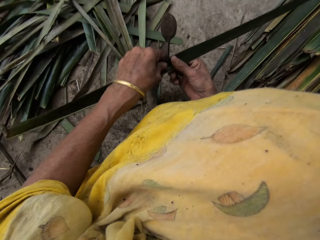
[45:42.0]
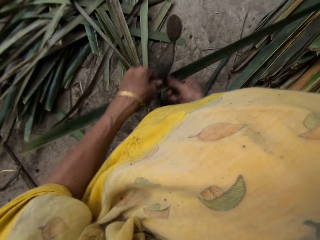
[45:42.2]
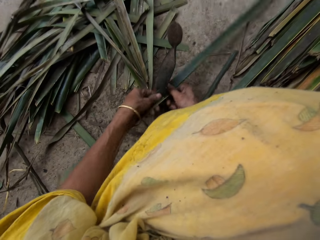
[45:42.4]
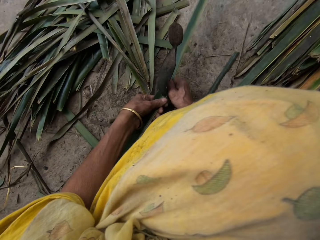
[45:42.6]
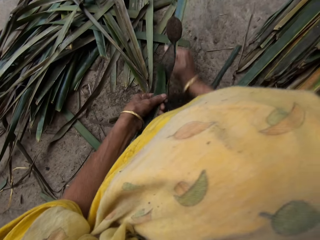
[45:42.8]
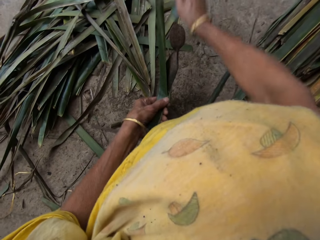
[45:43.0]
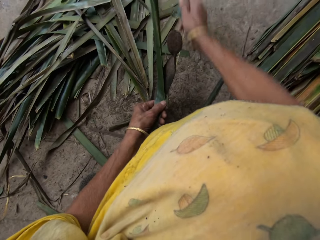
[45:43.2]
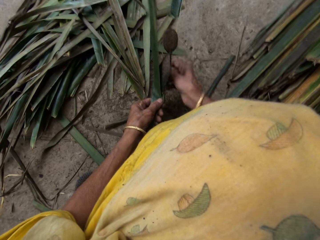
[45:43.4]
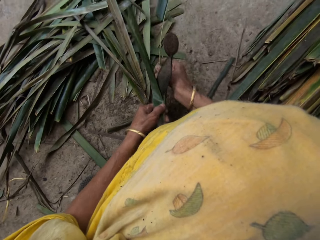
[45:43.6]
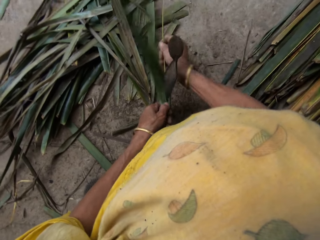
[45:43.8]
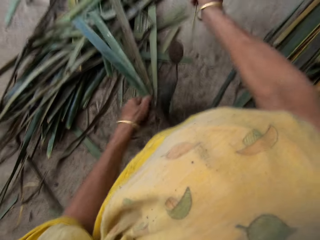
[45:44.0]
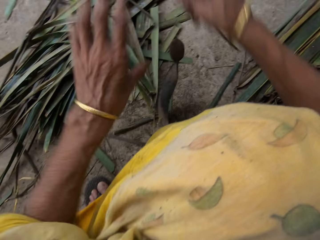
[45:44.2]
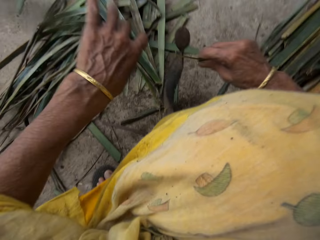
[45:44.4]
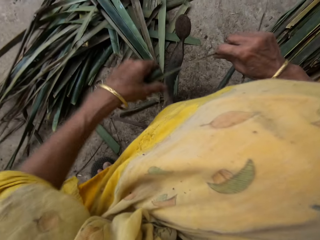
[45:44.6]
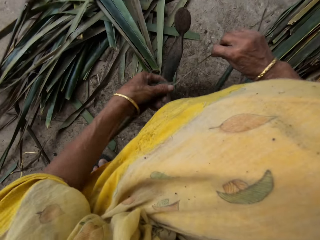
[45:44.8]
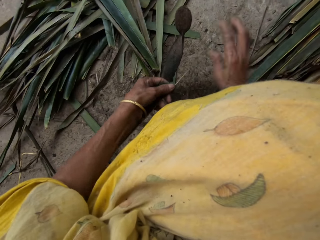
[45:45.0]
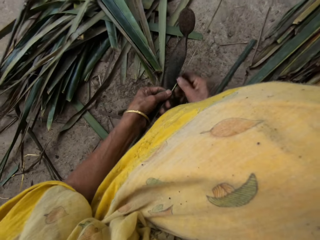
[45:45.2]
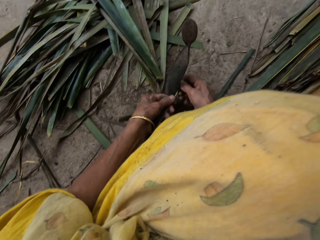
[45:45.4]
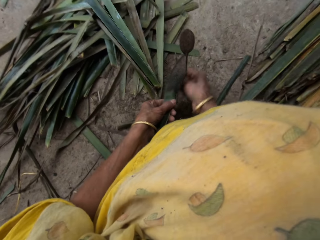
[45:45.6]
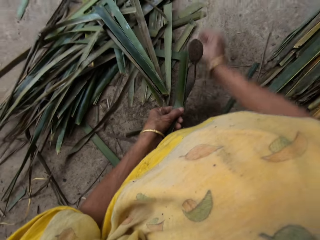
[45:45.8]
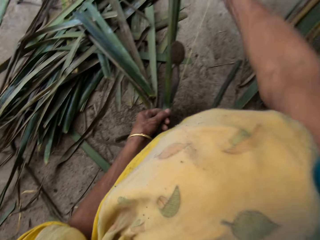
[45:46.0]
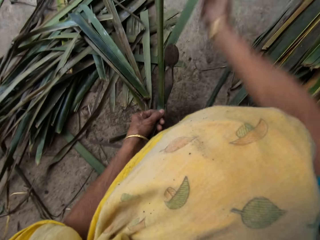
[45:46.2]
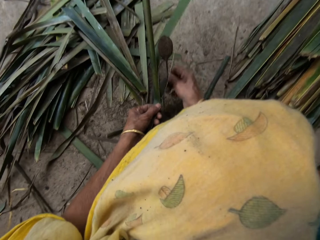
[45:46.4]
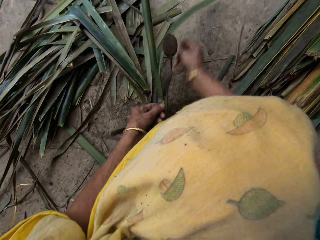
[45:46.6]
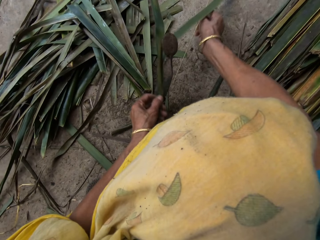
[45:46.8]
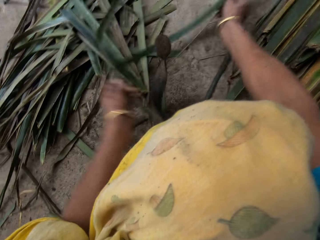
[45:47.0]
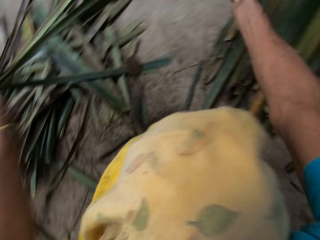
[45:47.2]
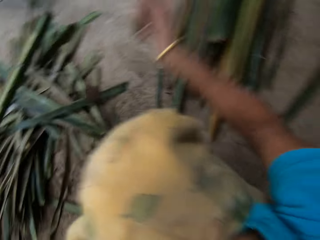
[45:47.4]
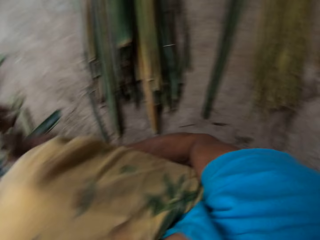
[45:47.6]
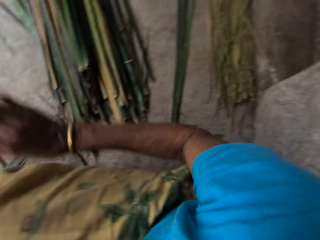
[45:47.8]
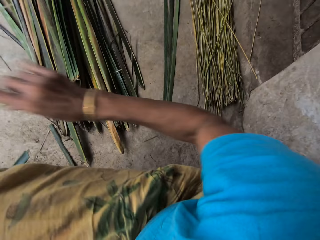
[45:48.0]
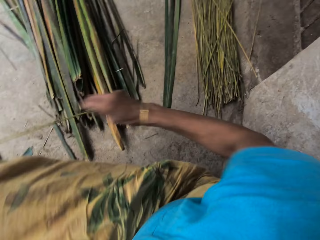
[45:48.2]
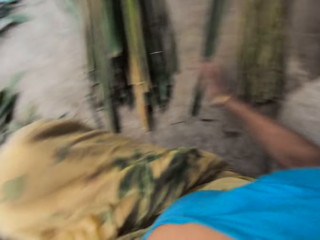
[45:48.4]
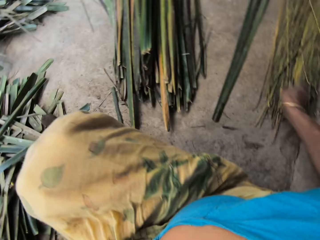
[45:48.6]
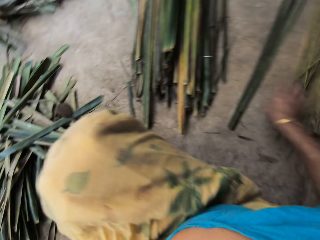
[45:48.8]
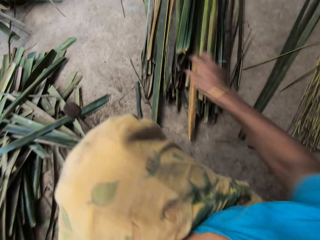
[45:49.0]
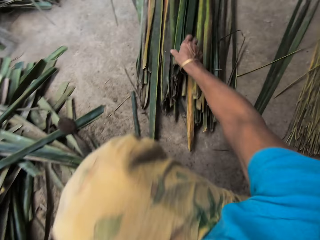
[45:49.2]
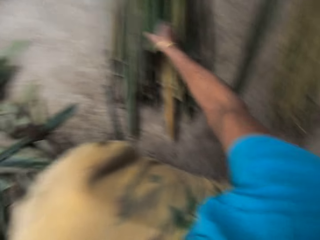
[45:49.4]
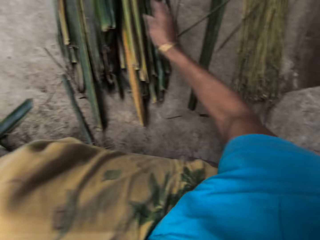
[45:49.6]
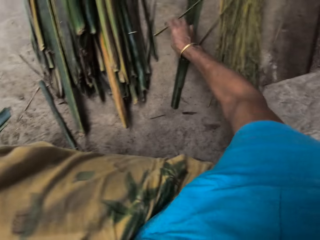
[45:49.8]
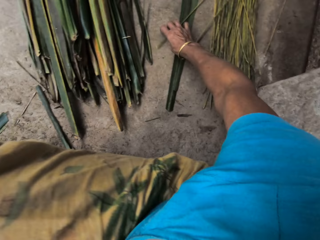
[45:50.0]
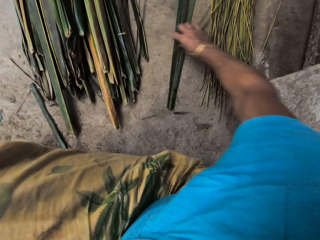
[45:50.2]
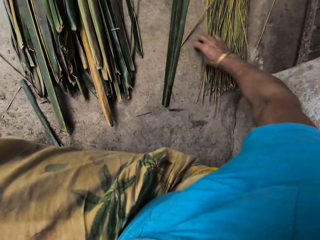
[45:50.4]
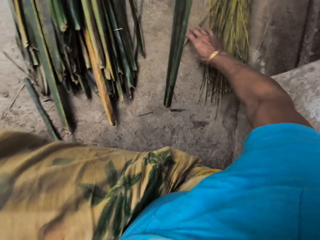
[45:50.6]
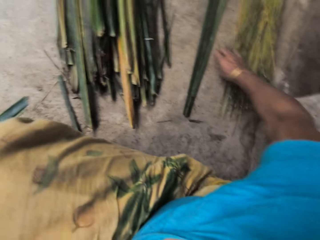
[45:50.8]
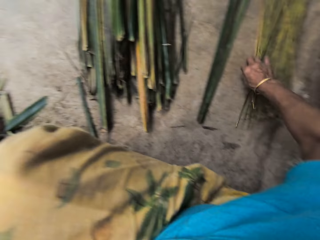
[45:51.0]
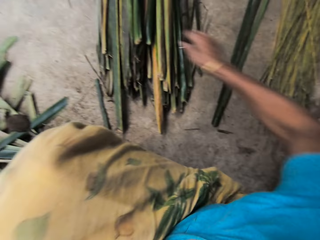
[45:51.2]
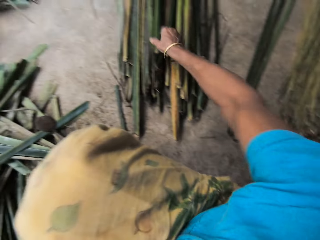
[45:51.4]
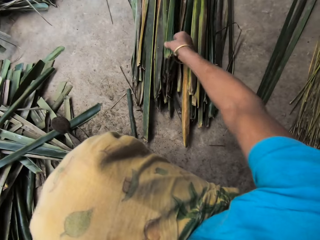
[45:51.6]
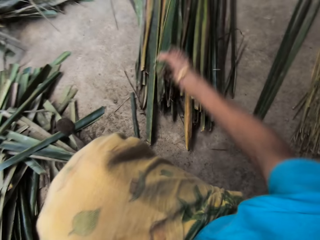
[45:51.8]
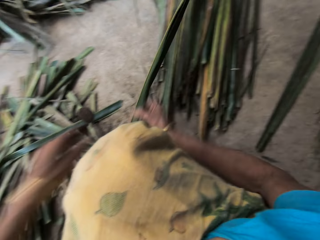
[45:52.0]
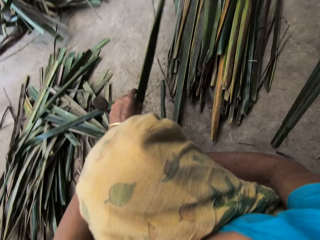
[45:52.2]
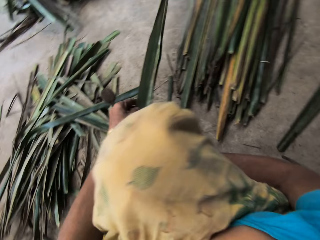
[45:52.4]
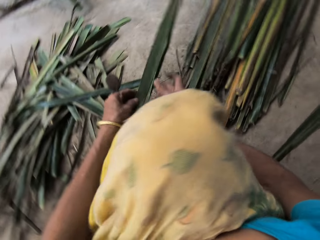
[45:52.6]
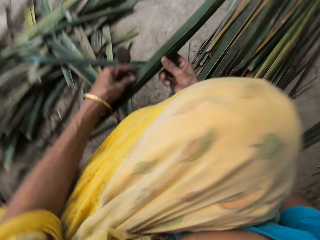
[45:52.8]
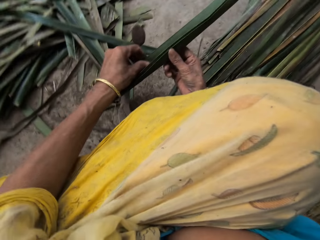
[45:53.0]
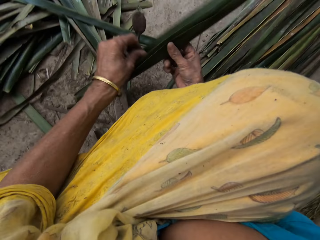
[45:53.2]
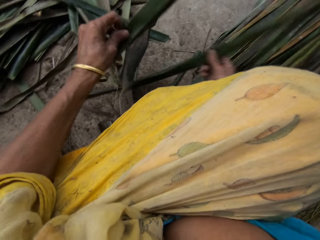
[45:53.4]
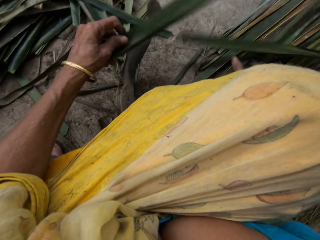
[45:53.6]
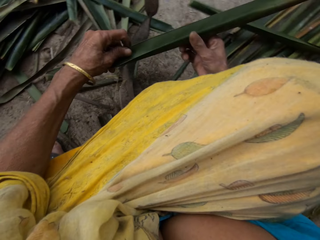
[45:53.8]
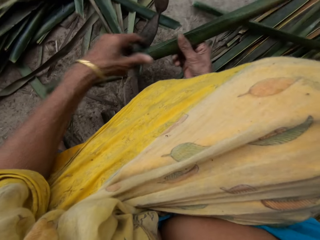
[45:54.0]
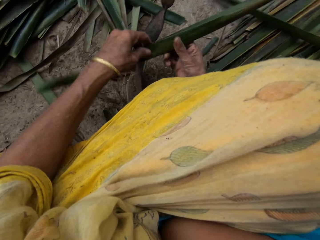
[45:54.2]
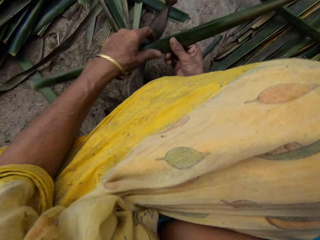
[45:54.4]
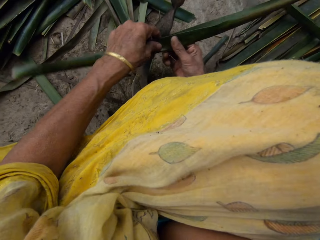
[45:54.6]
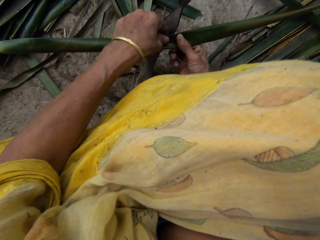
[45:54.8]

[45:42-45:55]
The camera wearer cuts the palm leaf in her hands with the board knife on the ground. She slices the palm leaf in her hands with the board knife on the ground. She slices it again. She drops the frond of the leaf on the stack of palm fronds on the ground with her right hand. She touches a palm leaf on the stack of palm leaves on the ground with her right hand. She adjusts the stack of palm fronds on the ground with her right hand. She picks two palm leaves from the stack of palm leaves on the ground with her right hand. She separates the palm leaves with her hands. She drops the palm leaf in her right hand on the stack of palm leaves on the ground.

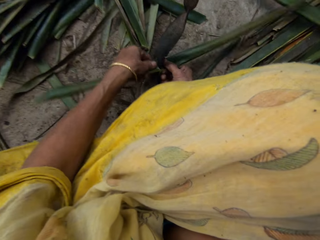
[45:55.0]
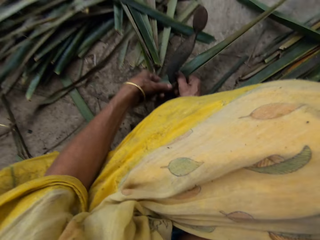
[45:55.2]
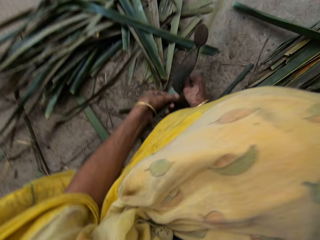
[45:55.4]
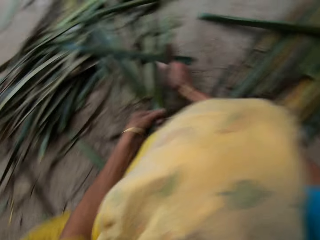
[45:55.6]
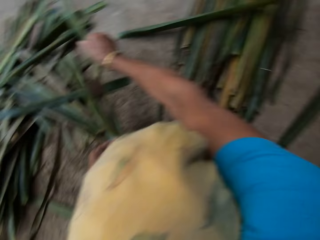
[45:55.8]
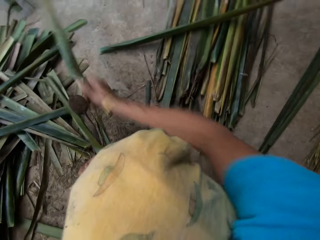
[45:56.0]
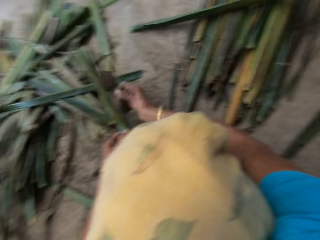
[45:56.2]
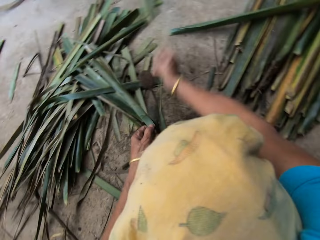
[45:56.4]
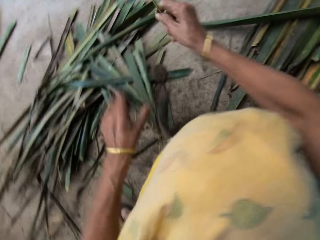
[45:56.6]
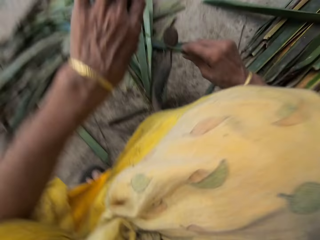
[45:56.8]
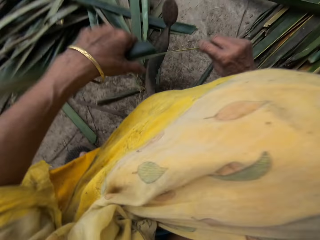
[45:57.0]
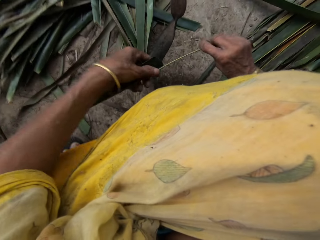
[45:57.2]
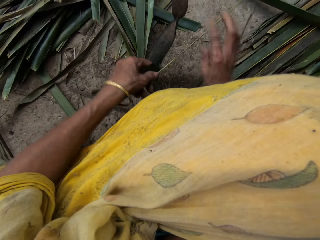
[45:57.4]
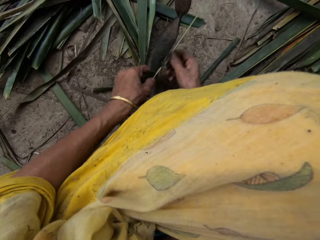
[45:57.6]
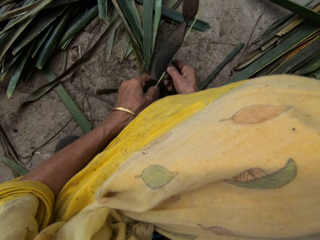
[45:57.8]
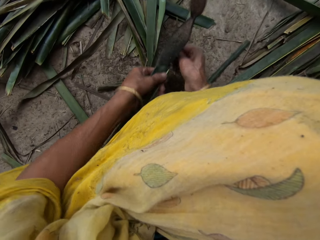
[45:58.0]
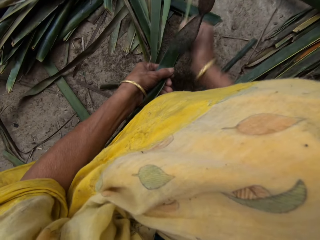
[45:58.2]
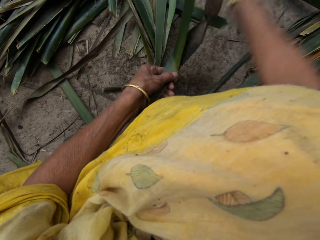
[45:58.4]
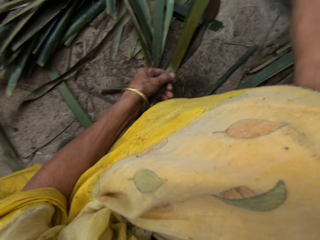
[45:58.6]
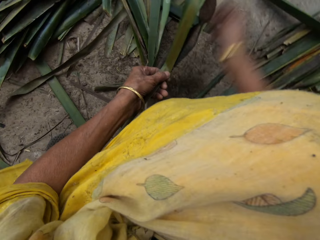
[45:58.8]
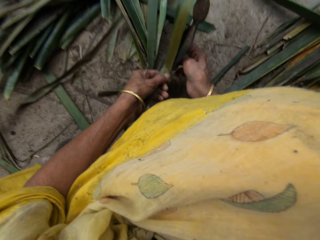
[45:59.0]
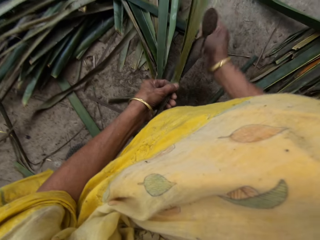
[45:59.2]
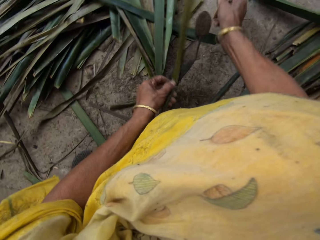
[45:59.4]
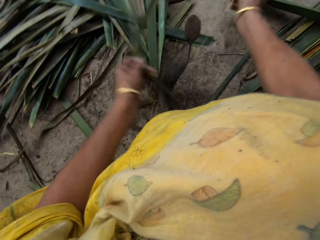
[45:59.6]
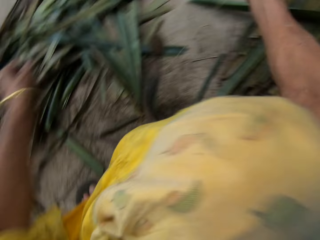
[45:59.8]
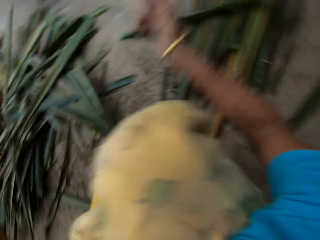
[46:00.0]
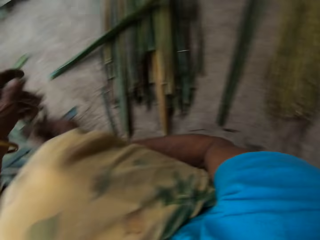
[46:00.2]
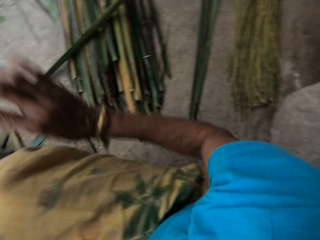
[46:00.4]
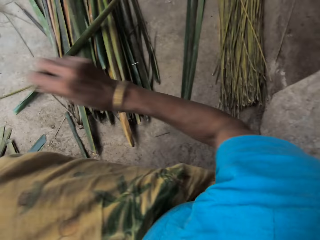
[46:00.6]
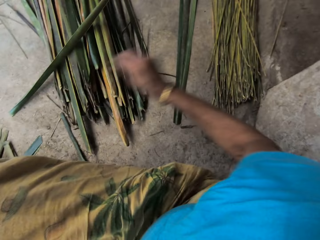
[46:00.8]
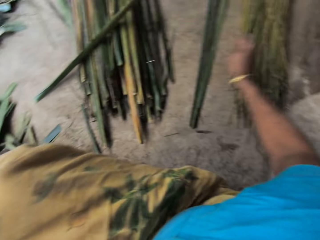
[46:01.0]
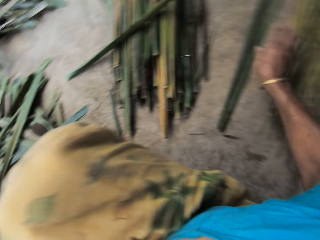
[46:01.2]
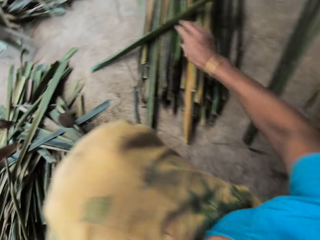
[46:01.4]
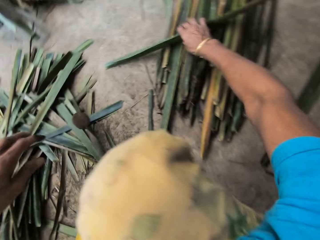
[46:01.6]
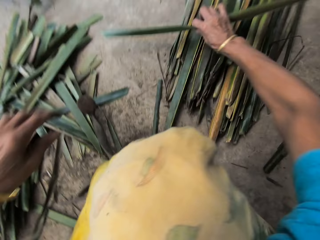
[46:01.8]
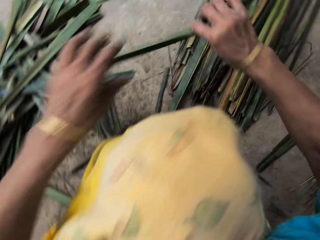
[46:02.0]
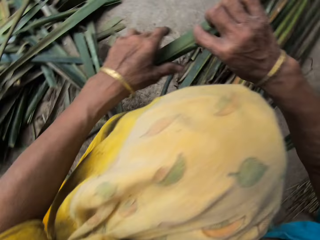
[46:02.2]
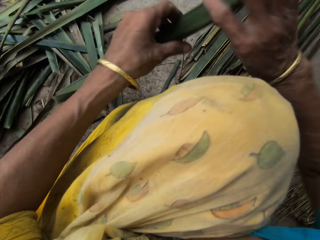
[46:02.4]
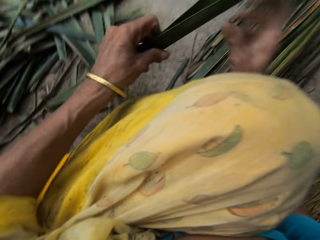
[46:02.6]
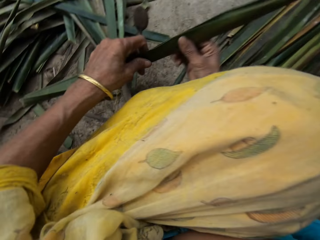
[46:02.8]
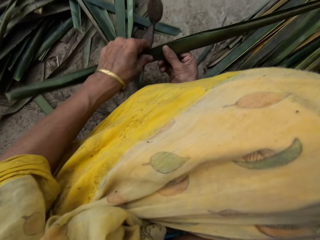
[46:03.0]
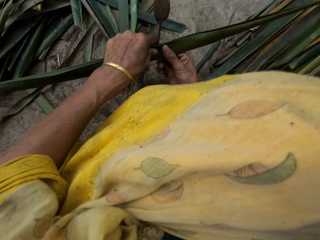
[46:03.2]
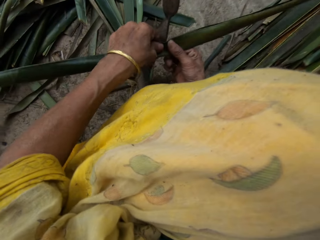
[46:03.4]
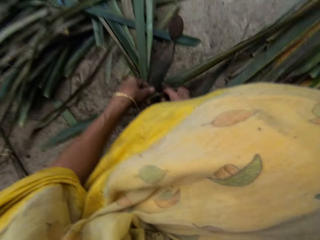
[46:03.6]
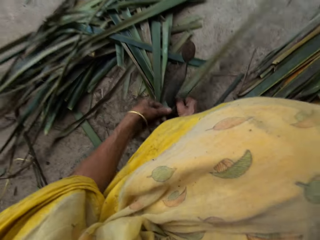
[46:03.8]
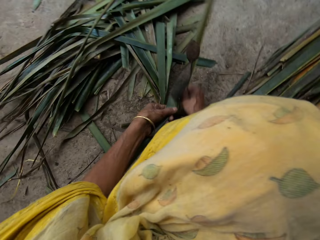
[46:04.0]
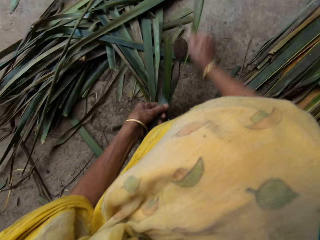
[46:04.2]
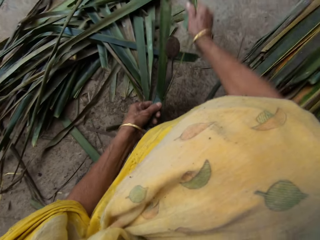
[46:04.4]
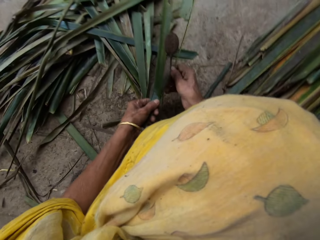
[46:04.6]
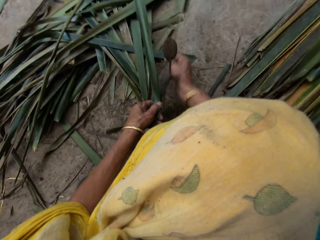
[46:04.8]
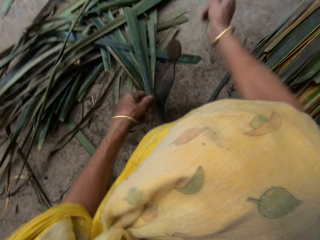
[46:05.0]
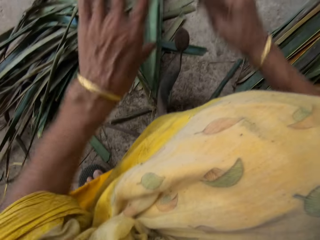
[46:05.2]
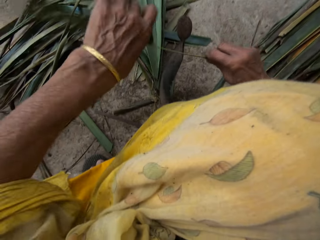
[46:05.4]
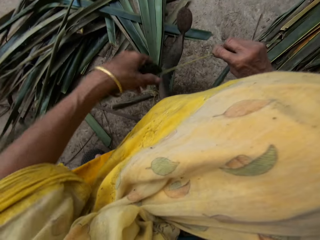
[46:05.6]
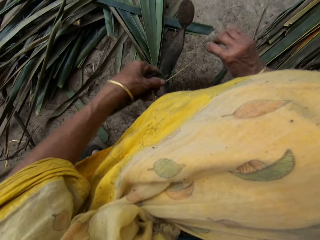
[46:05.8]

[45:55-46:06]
The camera wearer cuts the palm leaf in her hands with the board knife on the ground. She slices the palm leaf in her hands with the board knife on the ground. She slices it again. She drops the frond of the leaf on the stack of palm fronds on the ground with her right hand. She picks the palm leaf from the stack of palm leaves on the ground with her right hand. She cuts the palm leaf in her hands with the board knife on the ground. She slices the palm leaf in her hands with the board knife on the ground.
